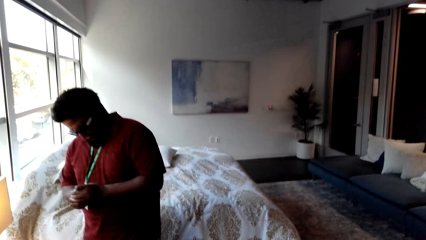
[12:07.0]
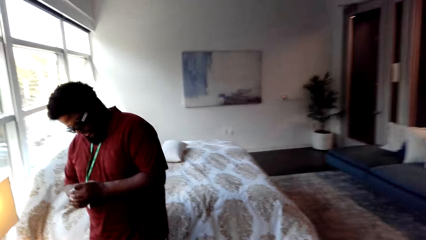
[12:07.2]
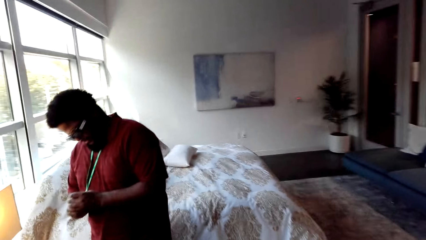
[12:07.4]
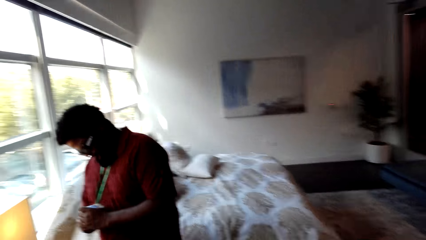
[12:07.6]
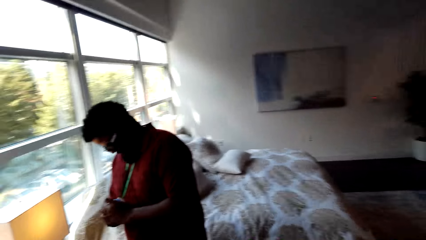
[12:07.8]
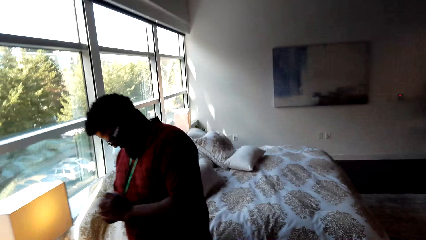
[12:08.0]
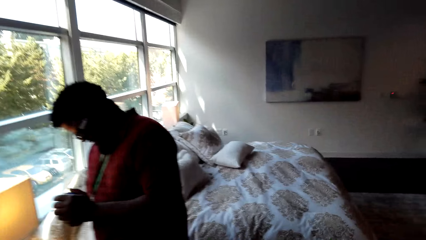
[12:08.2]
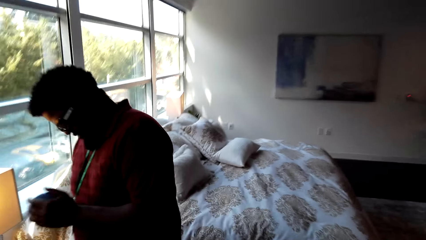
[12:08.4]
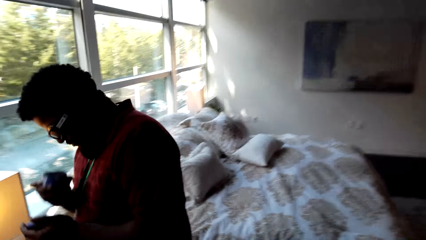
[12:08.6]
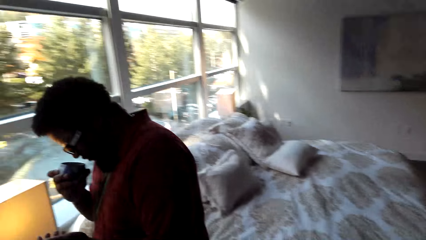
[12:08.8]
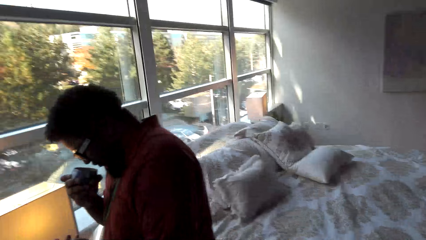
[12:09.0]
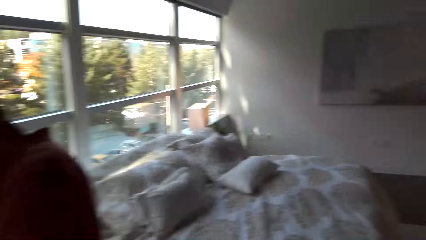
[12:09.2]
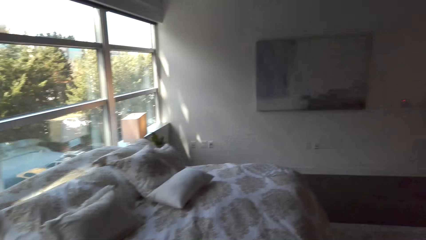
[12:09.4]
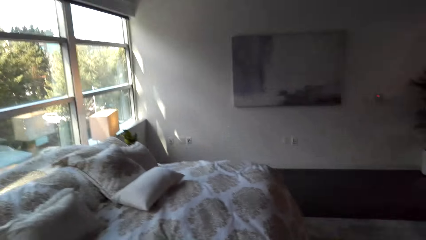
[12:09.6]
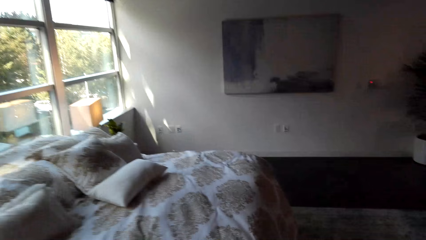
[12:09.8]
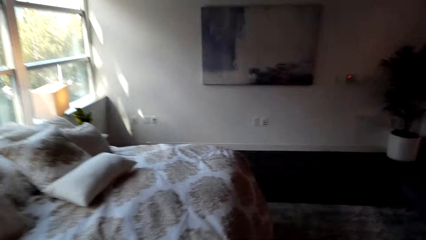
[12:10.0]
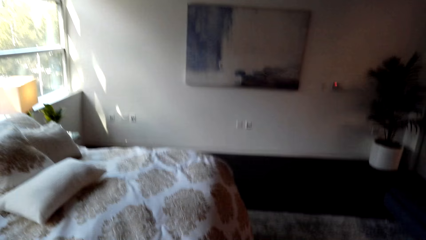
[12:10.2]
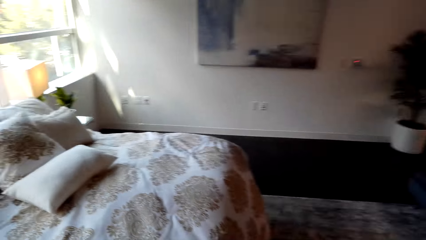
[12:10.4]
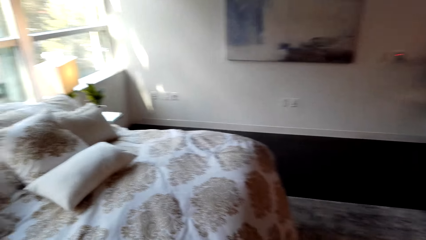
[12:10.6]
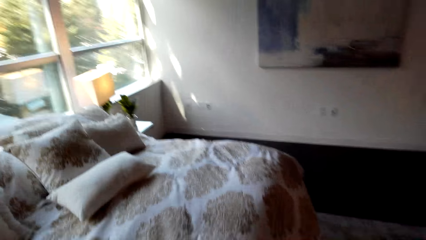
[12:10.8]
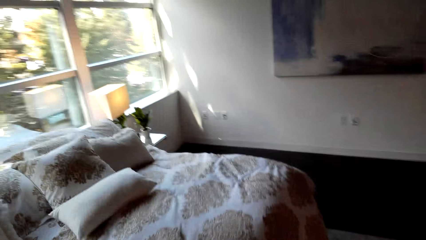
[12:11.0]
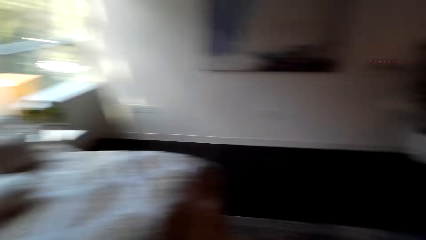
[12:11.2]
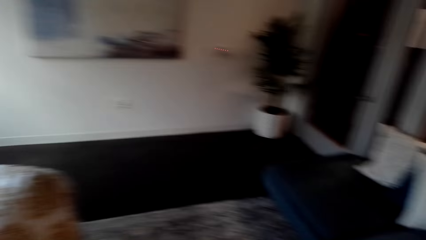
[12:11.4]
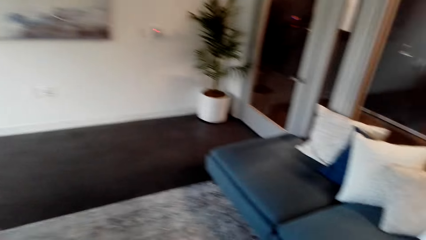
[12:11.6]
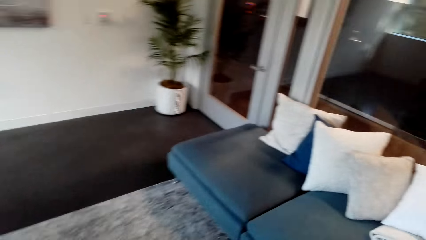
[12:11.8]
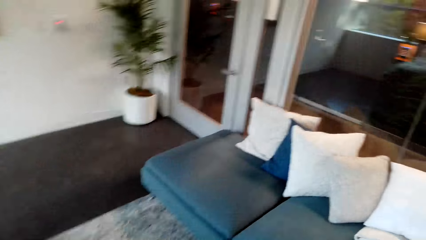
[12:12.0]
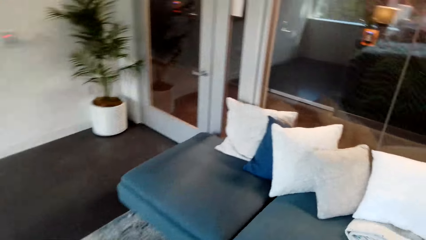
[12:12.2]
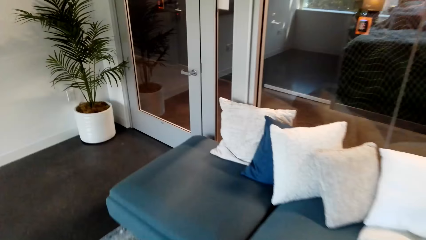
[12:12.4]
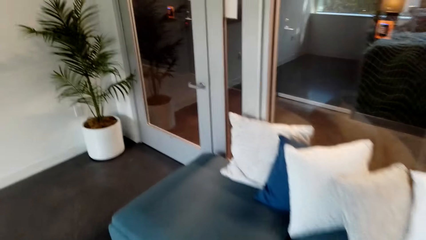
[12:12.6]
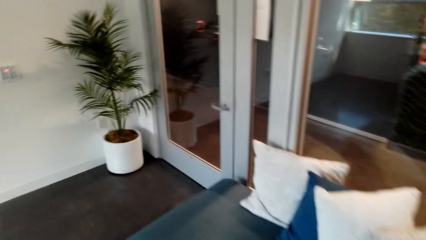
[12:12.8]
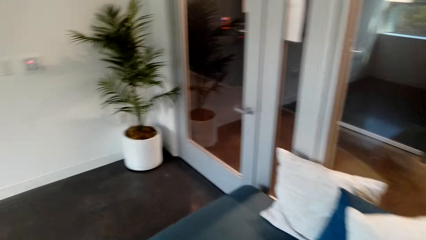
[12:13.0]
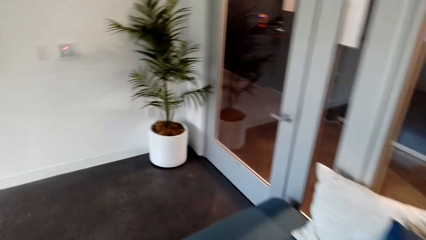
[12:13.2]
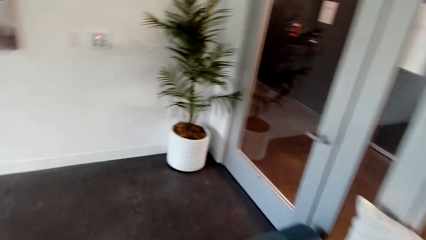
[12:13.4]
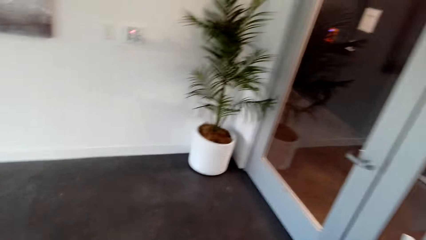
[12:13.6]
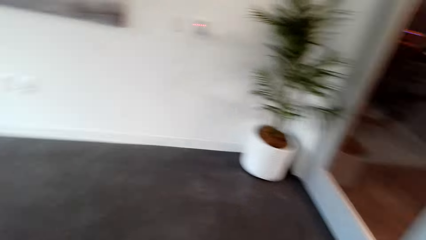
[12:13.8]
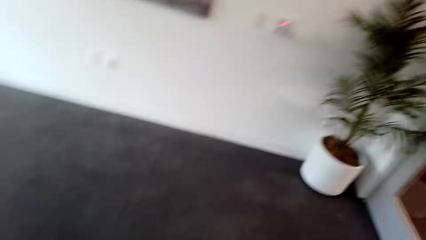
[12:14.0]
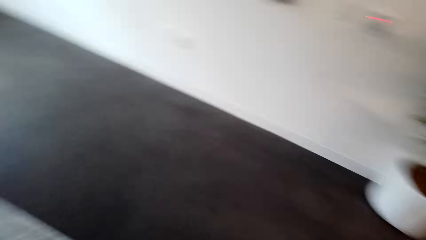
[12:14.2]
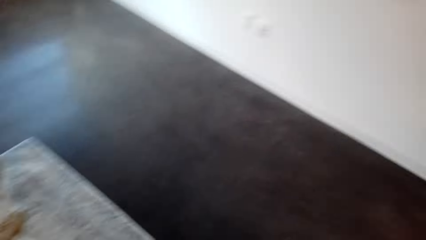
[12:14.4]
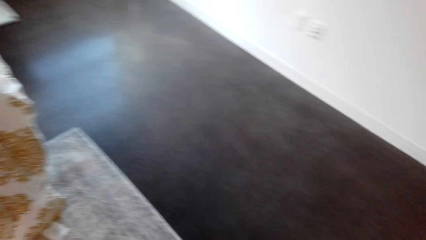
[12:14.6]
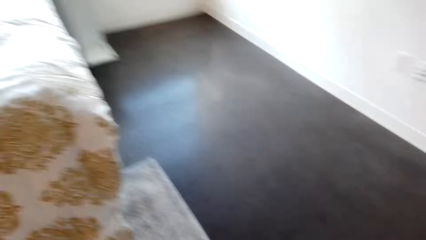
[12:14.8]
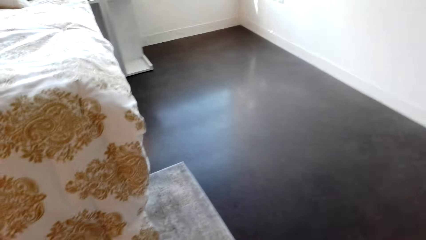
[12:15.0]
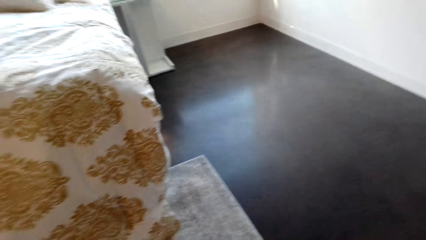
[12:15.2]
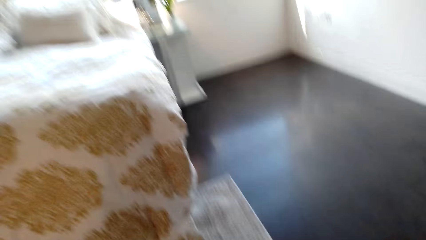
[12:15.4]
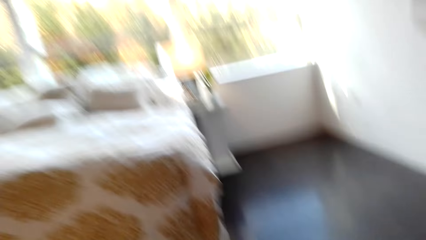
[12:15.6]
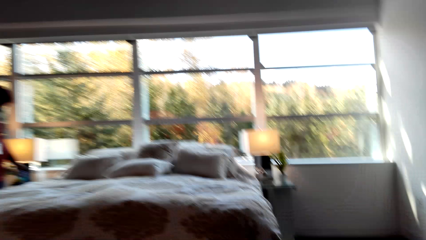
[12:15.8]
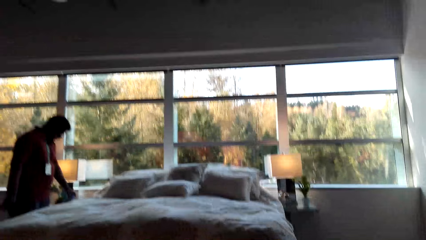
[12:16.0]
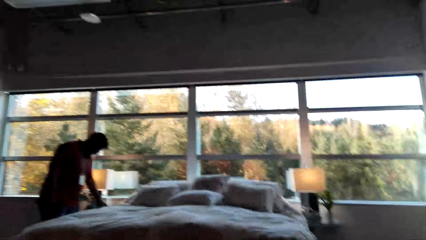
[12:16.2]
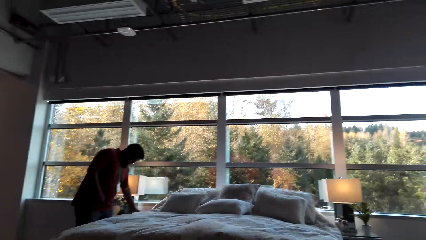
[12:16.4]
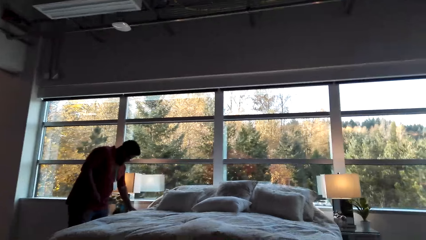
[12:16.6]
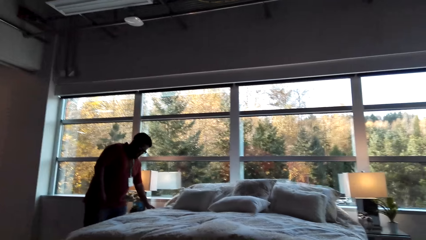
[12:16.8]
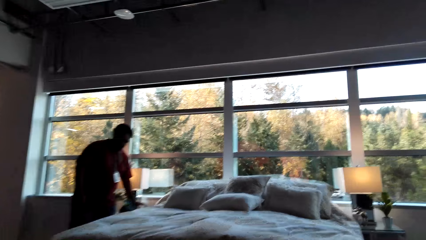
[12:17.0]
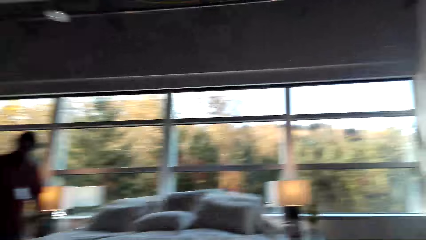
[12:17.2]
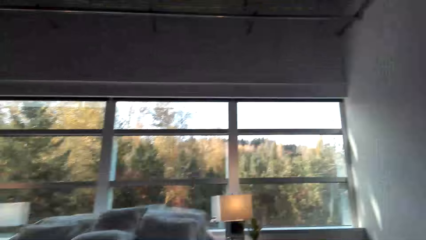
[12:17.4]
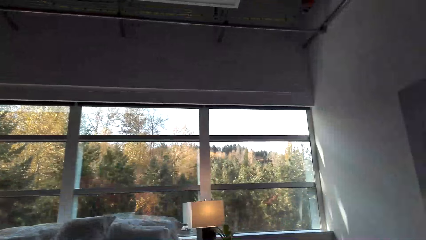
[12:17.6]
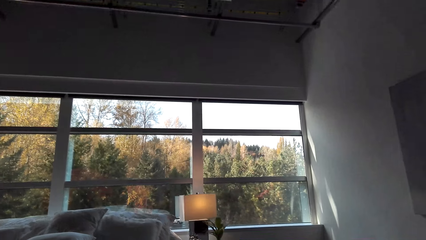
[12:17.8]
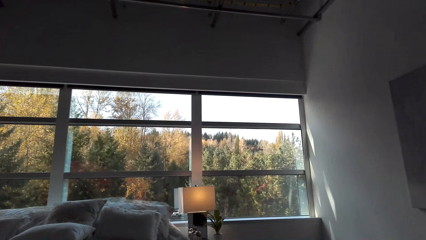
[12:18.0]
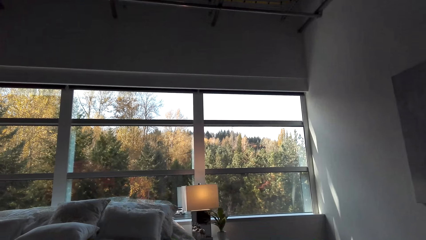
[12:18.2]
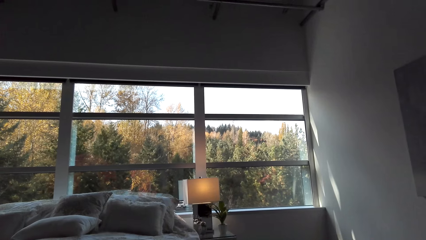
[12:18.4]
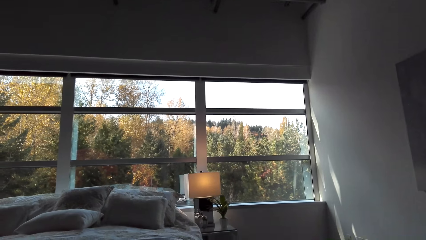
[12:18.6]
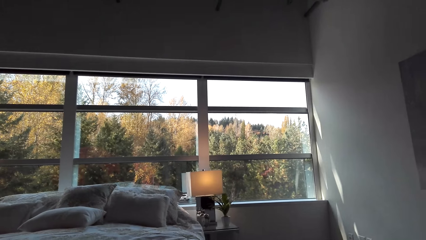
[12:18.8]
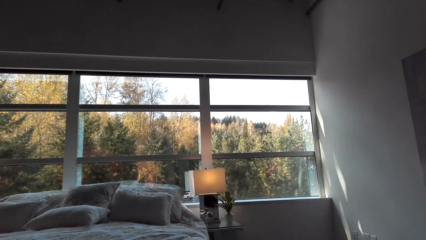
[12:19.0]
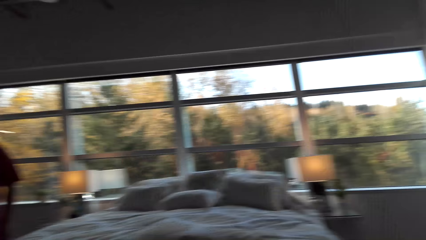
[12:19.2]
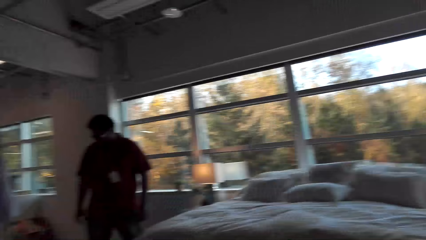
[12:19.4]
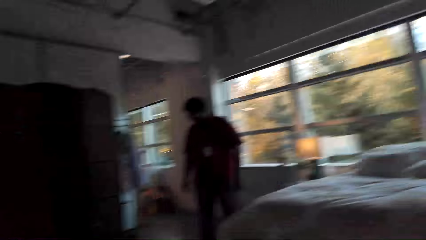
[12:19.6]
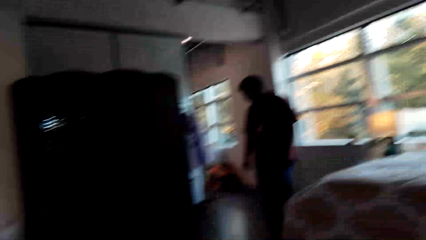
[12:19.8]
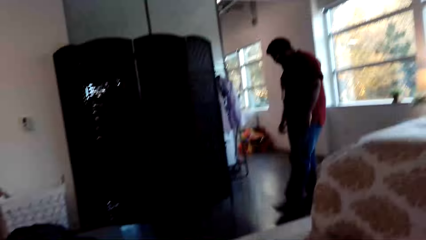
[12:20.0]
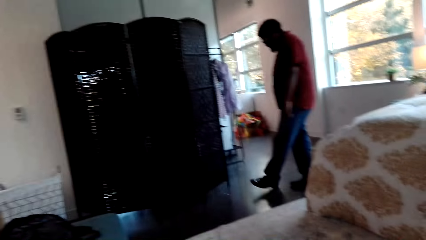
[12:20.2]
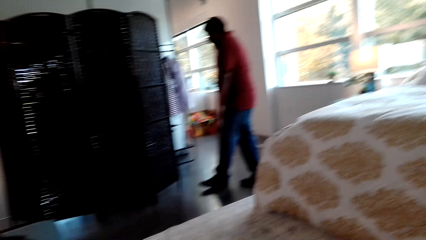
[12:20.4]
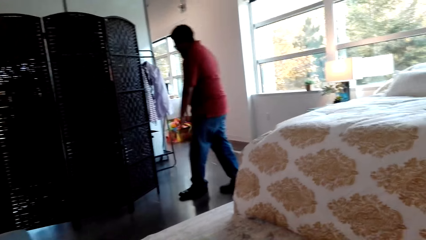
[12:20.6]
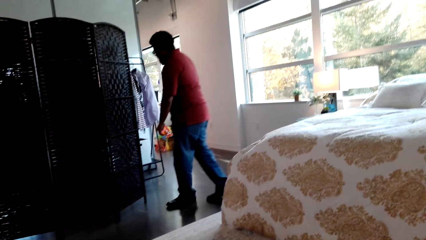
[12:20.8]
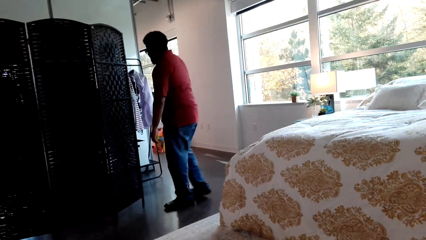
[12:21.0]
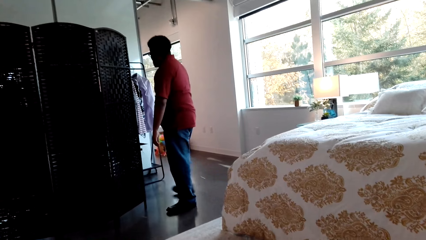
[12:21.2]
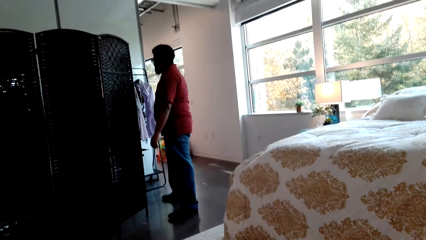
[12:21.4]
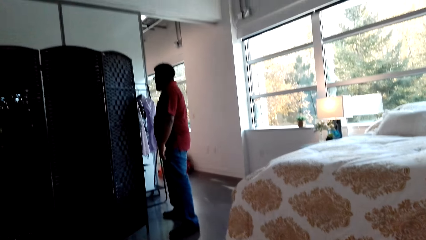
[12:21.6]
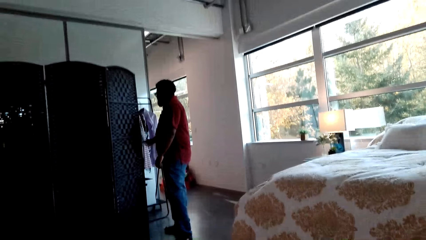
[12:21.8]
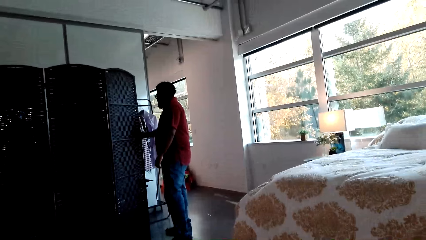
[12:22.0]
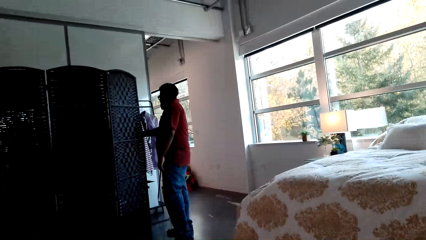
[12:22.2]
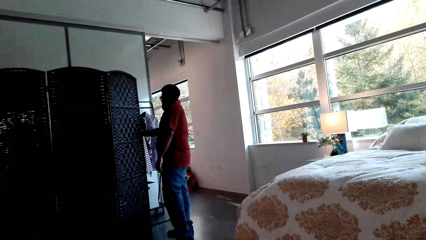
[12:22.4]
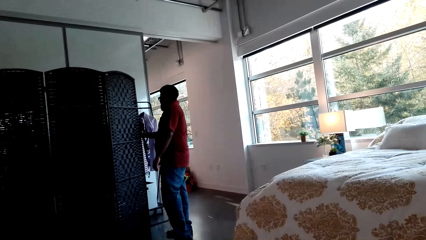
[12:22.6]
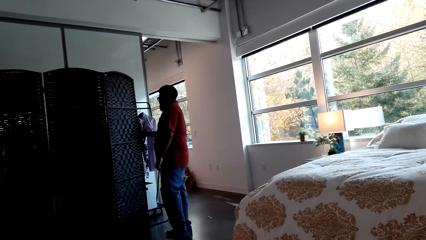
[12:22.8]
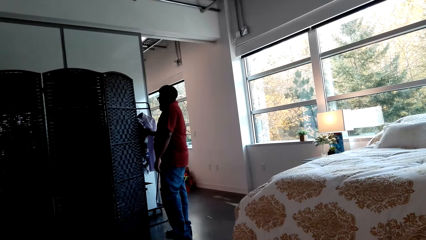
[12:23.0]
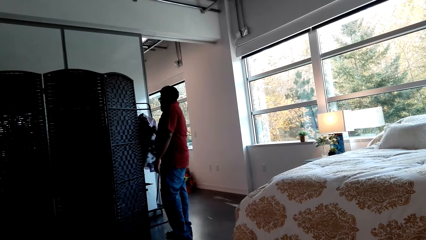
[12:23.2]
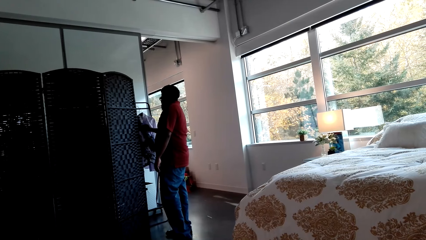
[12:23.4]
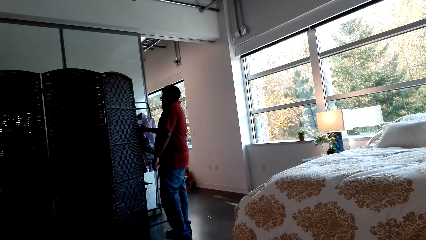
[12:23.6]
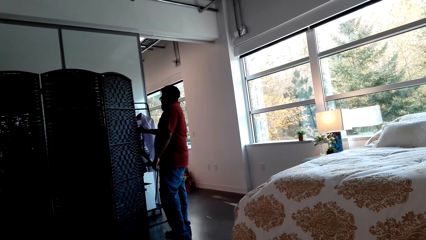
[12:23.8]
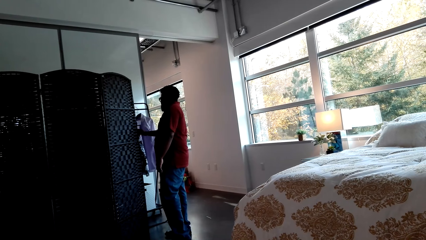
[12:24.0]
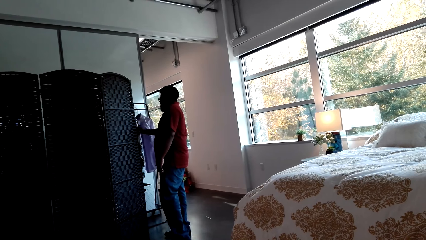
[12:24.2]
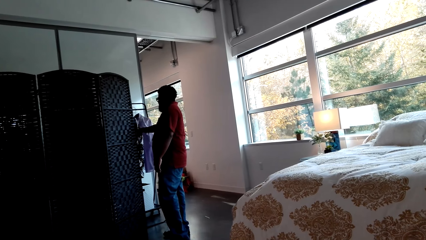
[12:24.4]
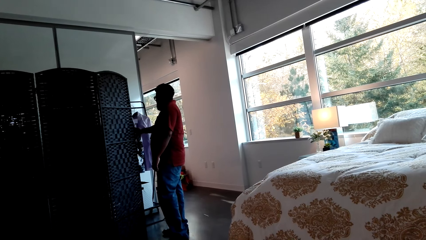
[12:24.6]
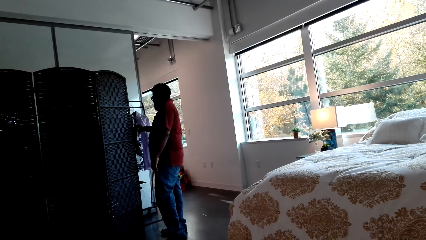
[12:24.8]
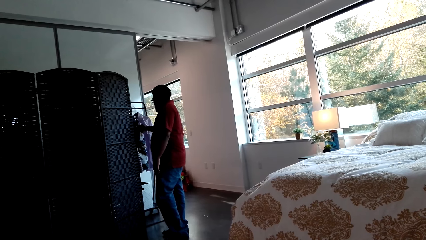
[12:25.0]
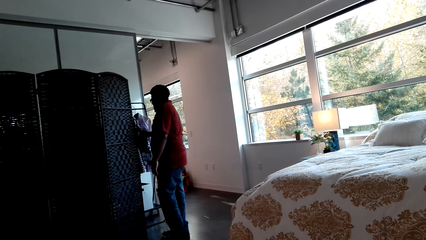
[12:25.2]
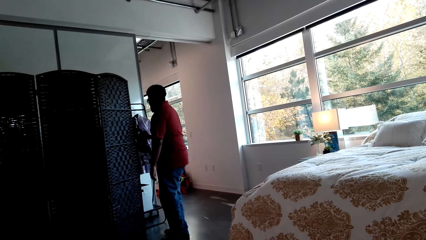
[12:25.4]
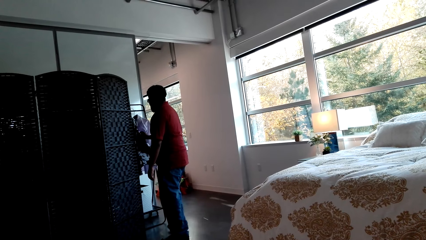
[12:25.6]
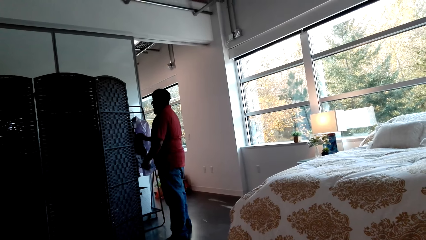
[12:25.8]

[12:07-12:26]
A man smells something. The man stands in the room, walks around the room and looks at clothes in a cloth rack.
